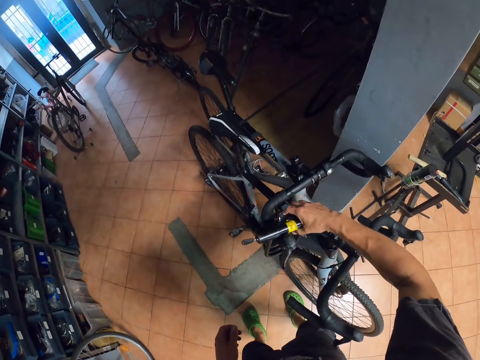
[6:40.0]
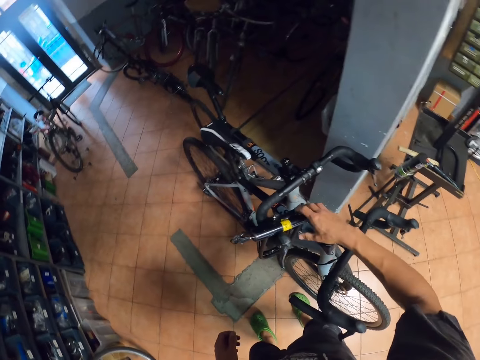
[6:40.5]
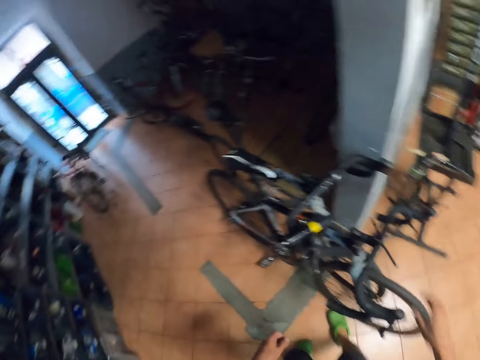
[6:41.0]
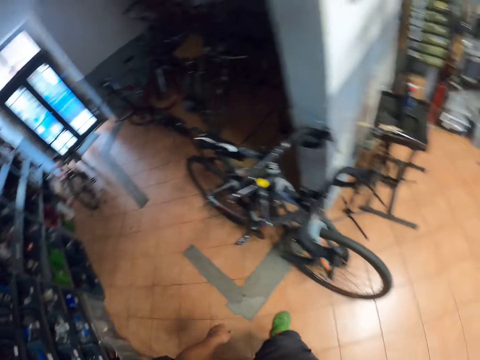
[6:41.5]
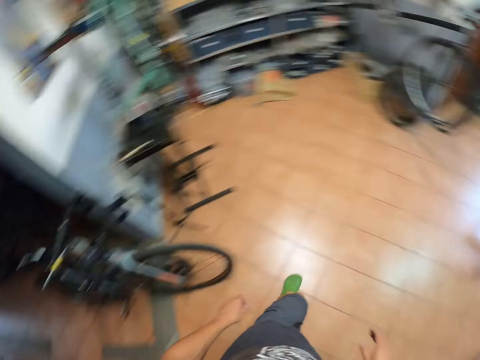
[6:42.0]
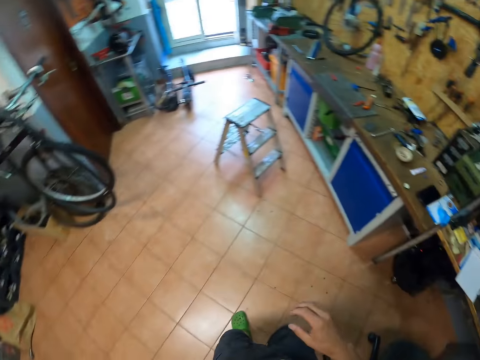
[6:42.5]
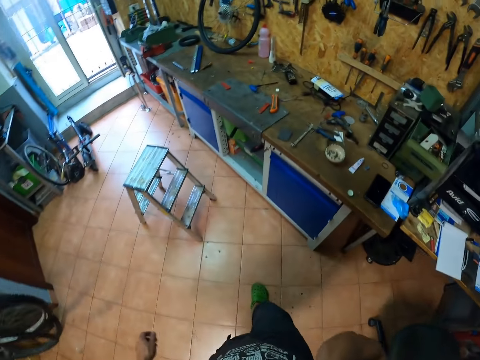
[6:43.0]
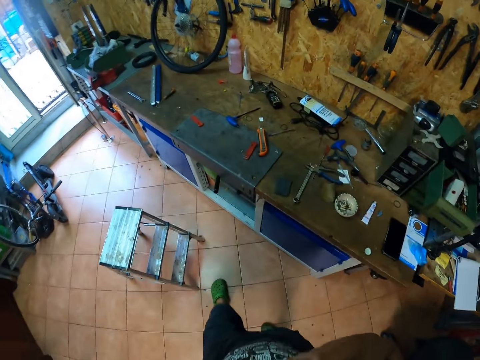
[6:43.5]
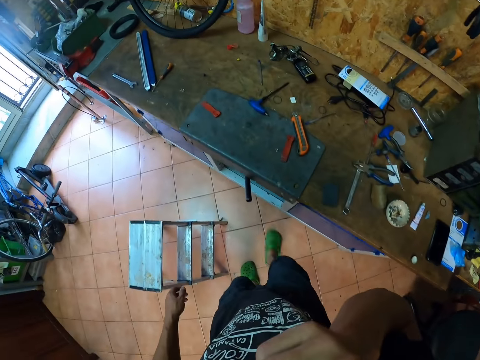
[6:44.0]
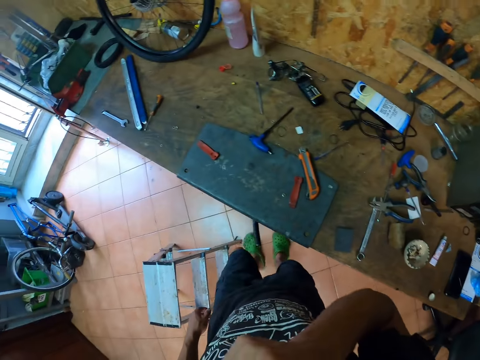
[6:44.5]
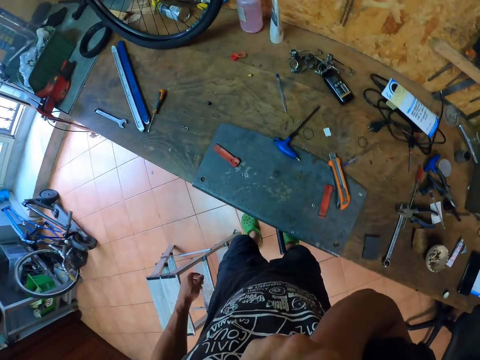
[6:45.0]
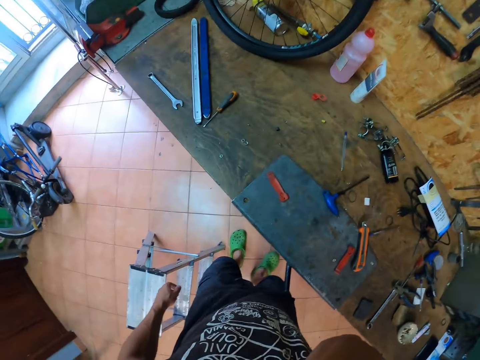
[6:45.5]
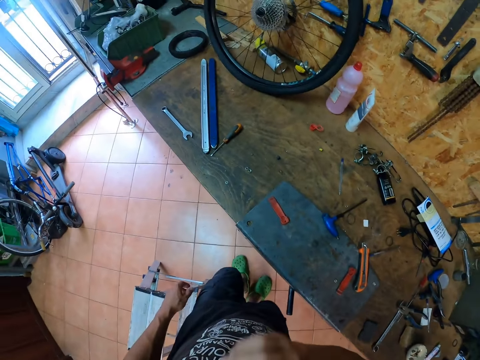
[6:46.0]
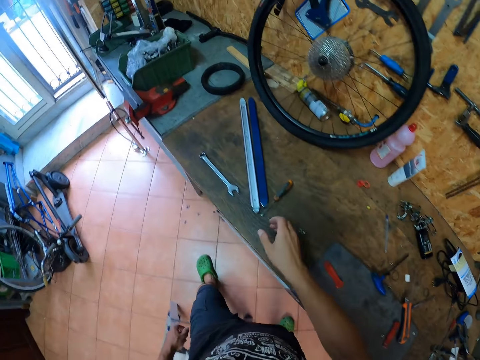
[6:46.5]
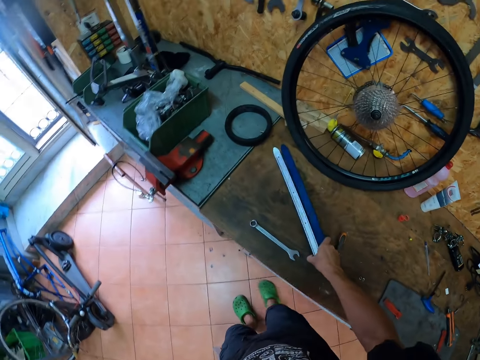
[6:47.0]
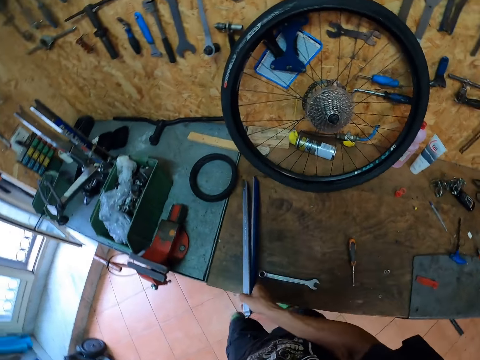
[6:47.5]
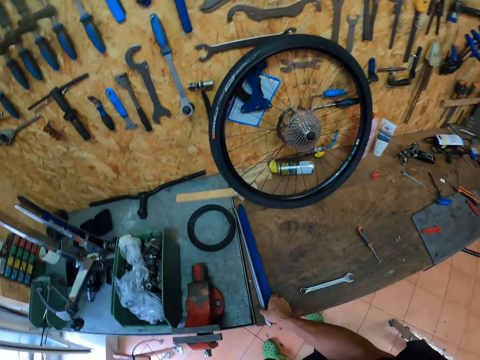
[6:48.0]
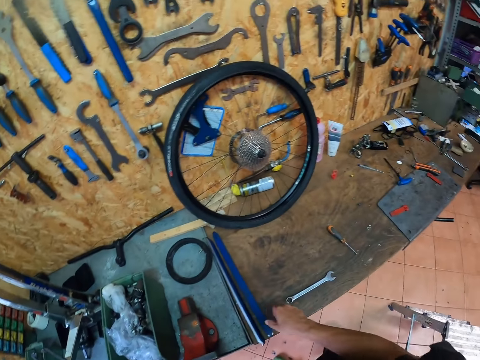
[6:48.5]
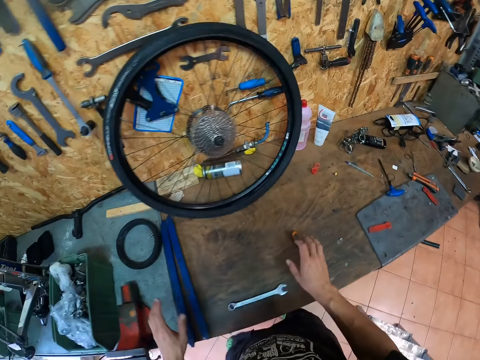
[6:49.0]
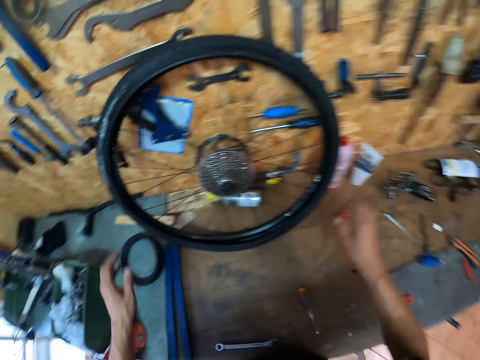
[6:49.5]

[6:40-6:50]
The camera wearer hangs a clamp on a bicycle. He walks around a garage. He cleans his nose with his right hand. He holds his chin with his hand. He moves a piece of metal or plastic bars on the table with his right hand.

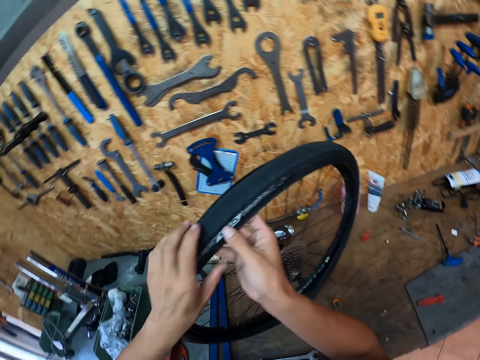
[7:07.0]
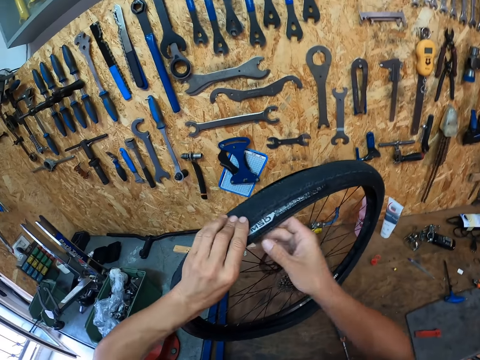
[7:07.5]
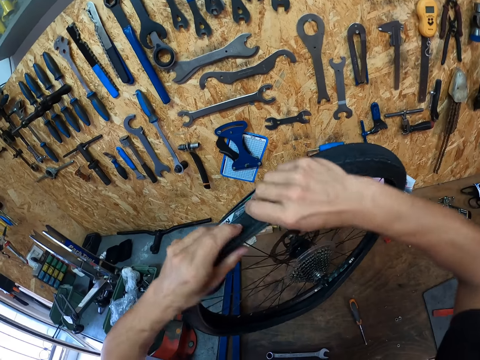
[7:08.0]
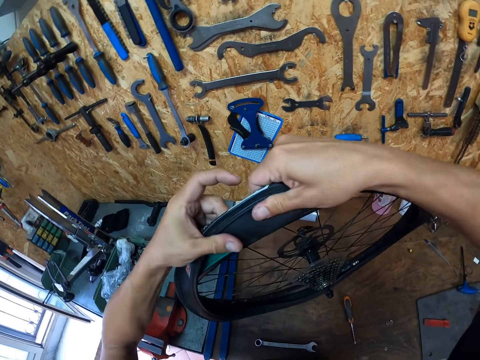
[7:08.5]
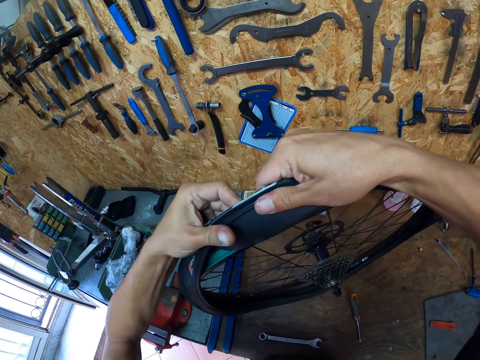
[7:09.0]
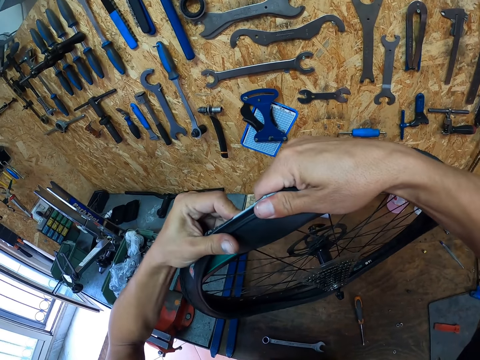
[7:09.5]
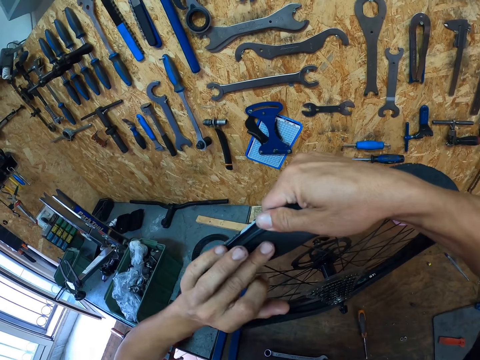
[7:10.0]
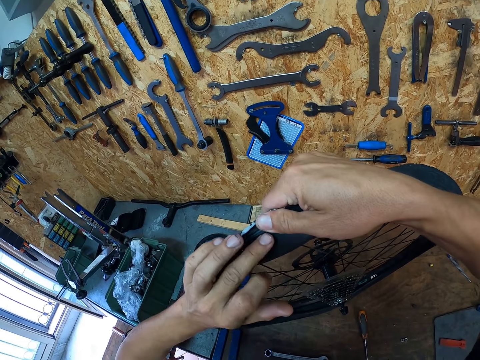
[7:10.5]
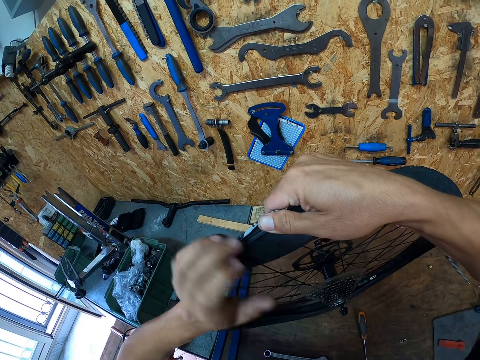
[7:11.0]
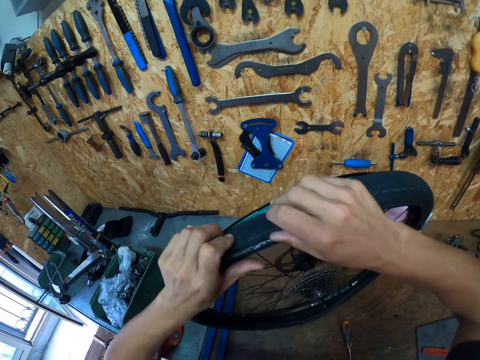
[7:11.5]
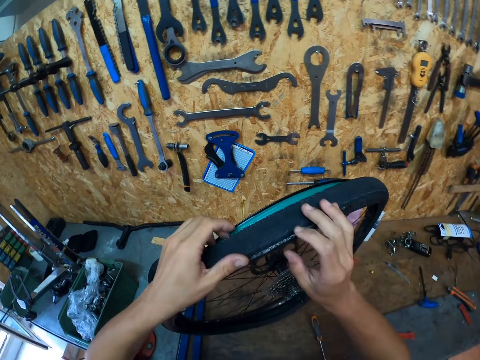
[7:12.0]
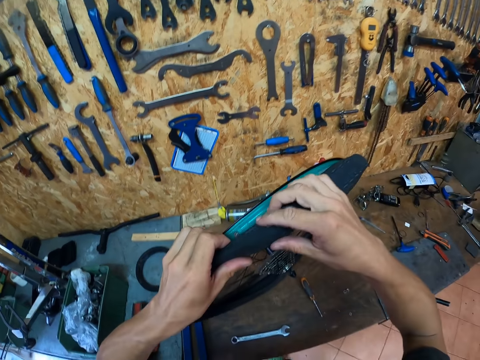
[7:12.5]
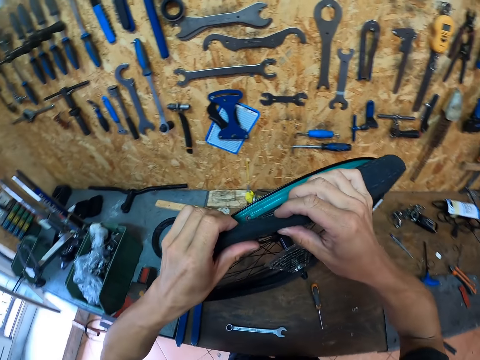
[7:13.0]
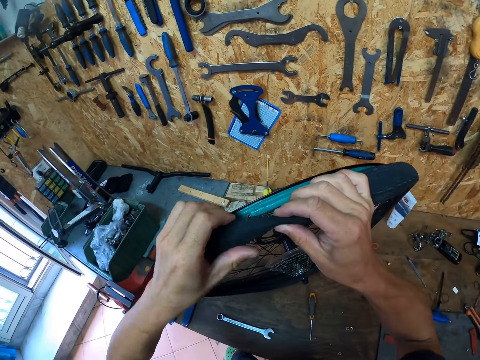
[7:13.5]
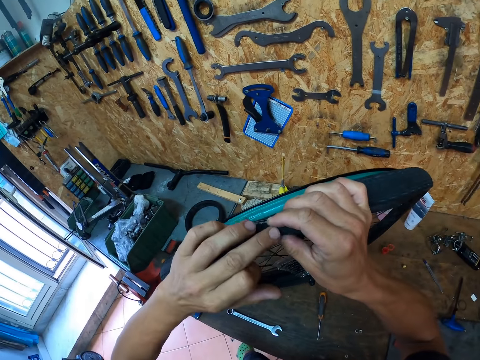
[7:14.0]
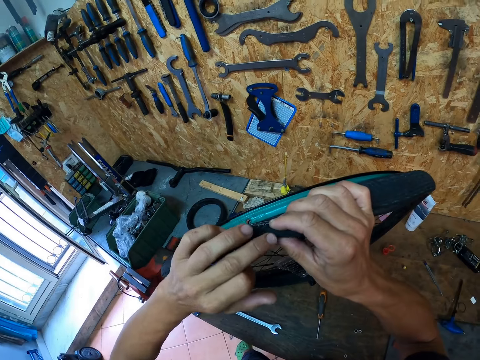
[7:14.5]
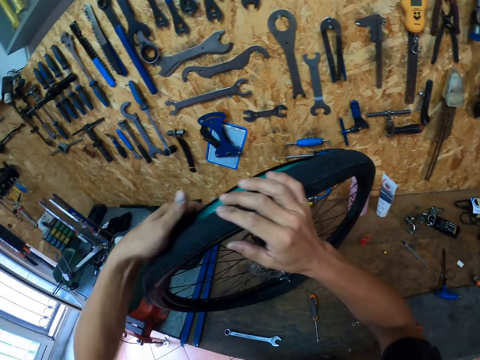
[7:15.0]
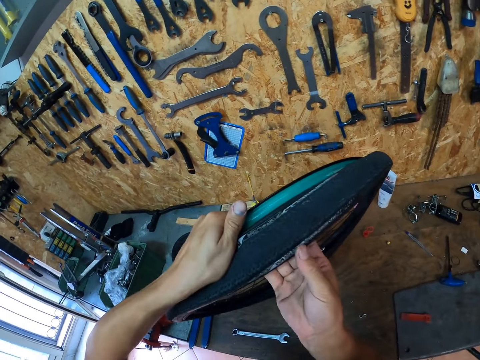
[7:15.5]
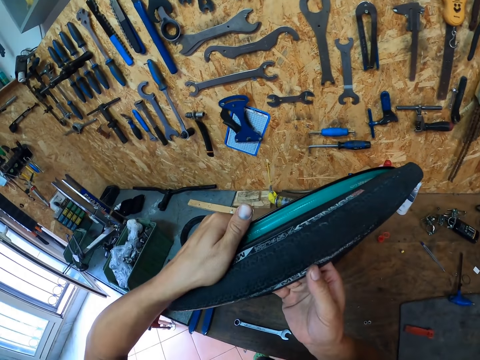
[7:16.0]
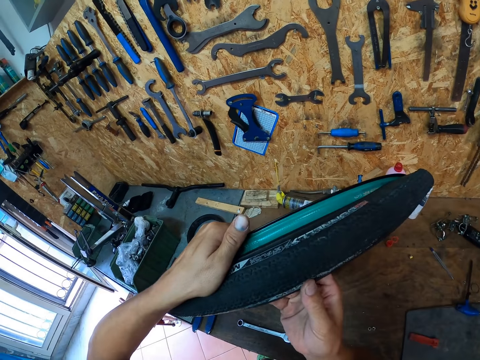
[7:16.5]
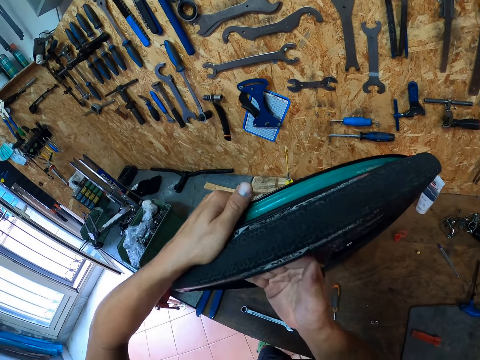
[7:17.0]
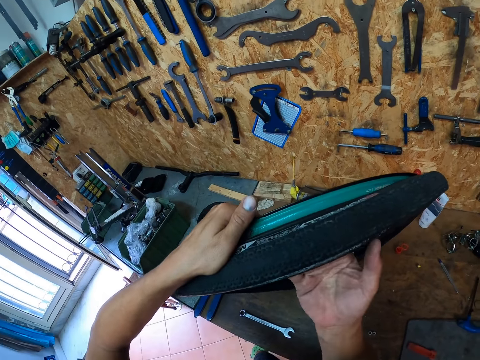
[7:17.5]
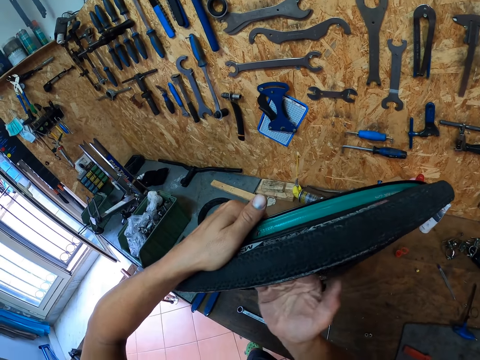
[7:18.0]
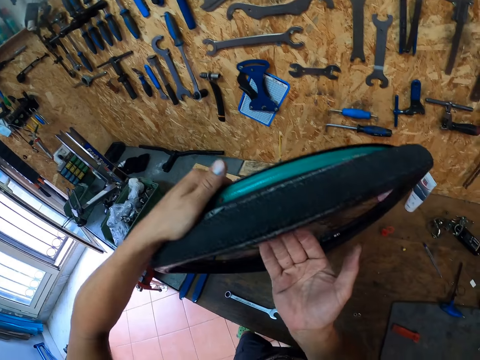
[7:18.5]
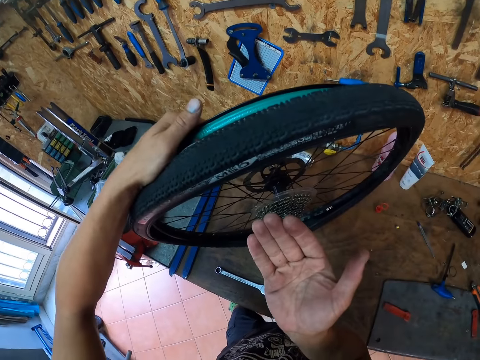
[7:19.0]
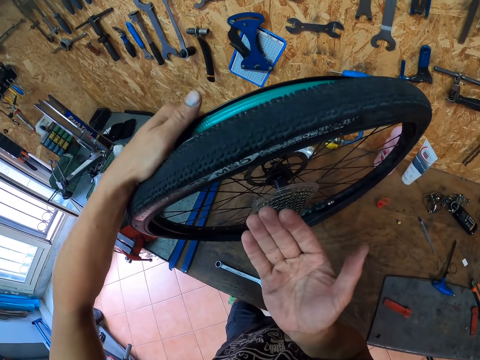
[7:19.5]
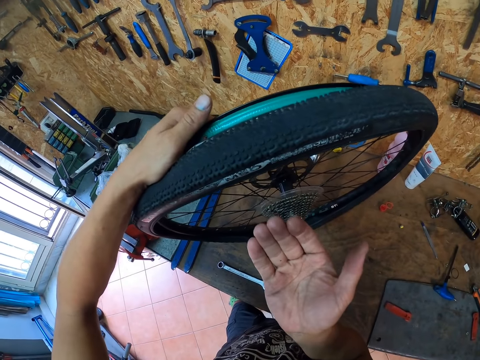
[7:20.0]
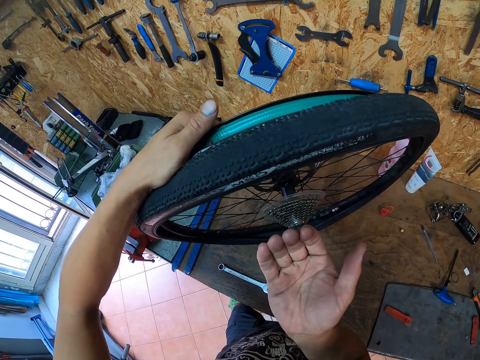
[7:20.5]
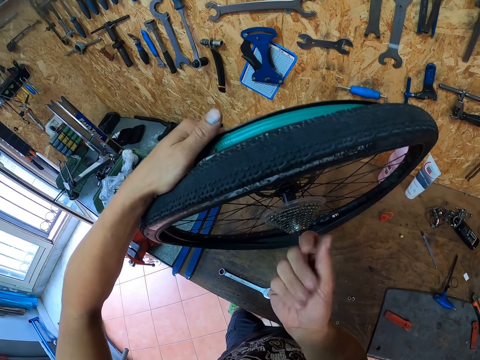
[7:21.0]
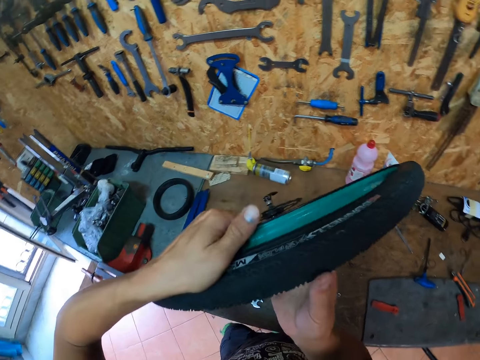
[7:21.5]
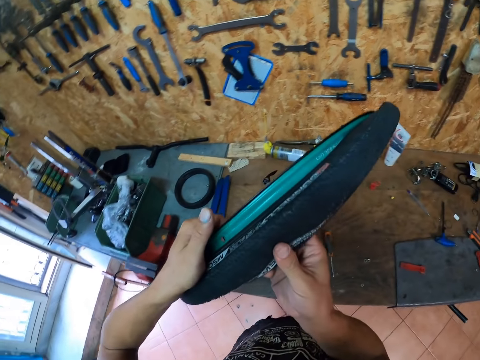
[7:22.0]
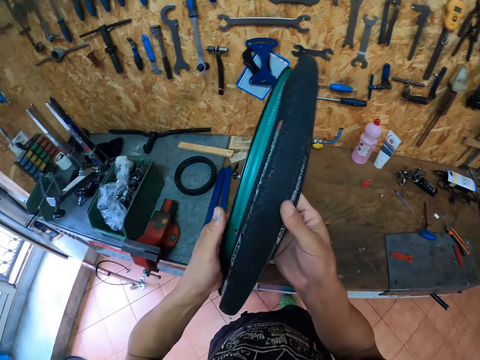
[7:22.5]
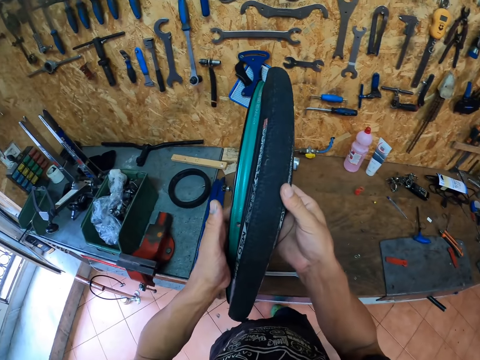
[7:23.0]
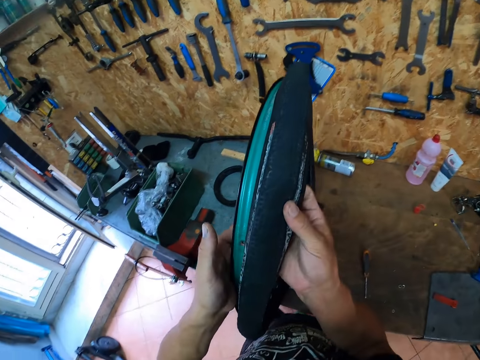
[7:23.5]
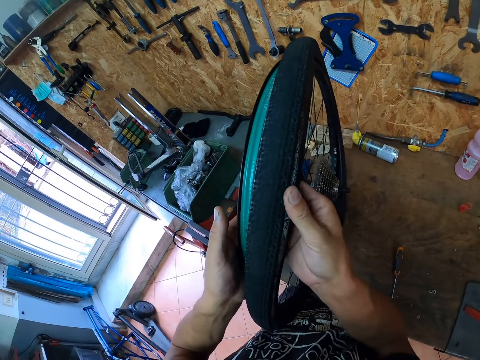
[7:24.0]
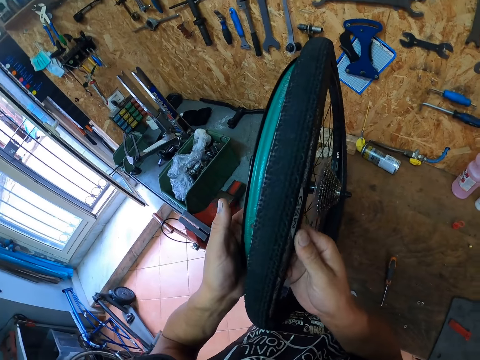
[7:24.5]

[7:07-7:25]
The camera wearer folds out the tire with both hands. He touches the inside of the tire with his left hand. He rubs a tire pipe with his hand. He presses the tire with his right hand. He removes the tire pipe from a wheel. He touches the surface of the tire with his left hand. He rubs the tire pipe with his hand. He touches the inside of the tire with his right hand. He removes the tire pipe from the wheel. He looks at his right hand. He repositions the tire with both hands. He removes the tire pipe from the wheel. He touches the inside of the tire with his right hand.
